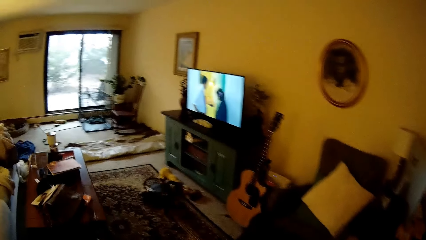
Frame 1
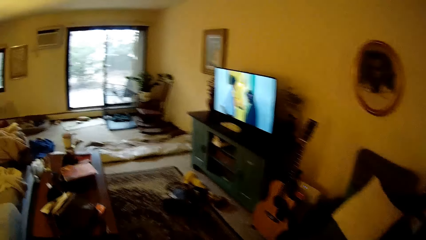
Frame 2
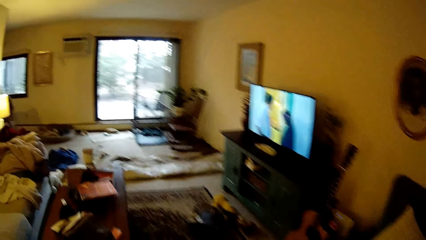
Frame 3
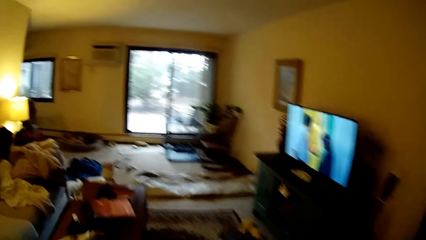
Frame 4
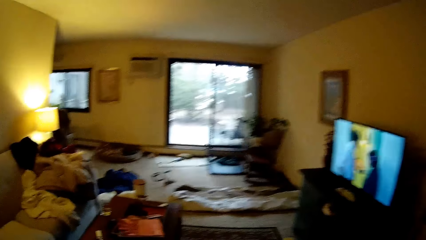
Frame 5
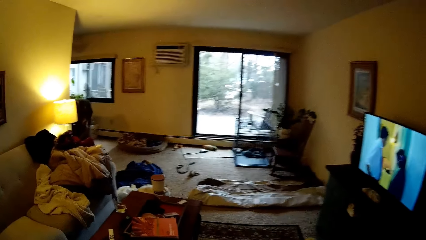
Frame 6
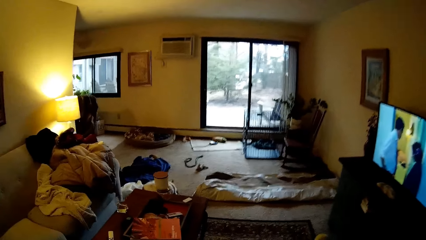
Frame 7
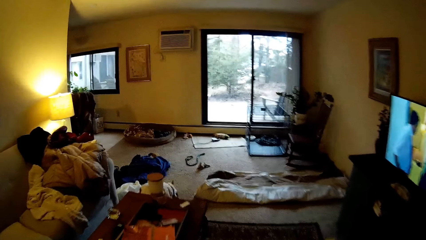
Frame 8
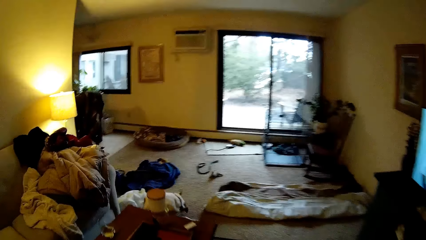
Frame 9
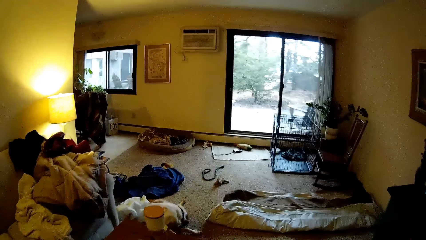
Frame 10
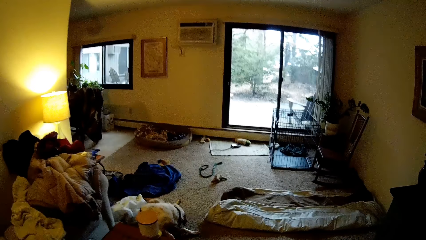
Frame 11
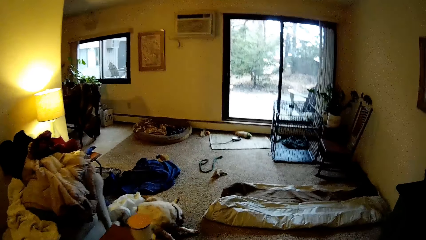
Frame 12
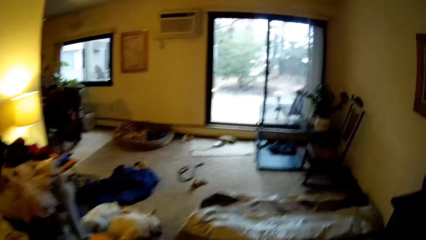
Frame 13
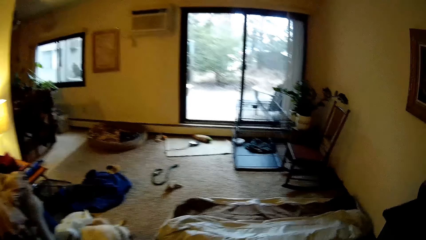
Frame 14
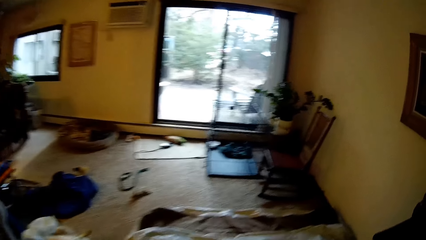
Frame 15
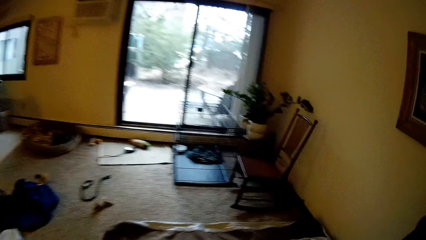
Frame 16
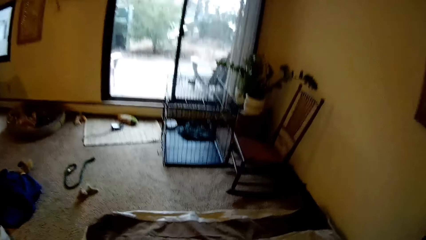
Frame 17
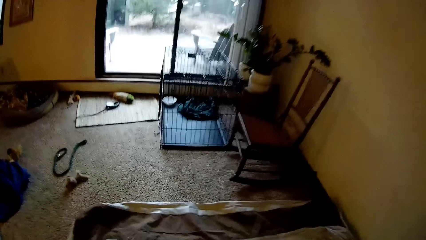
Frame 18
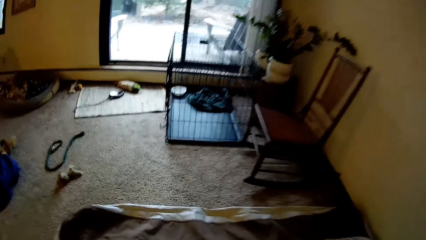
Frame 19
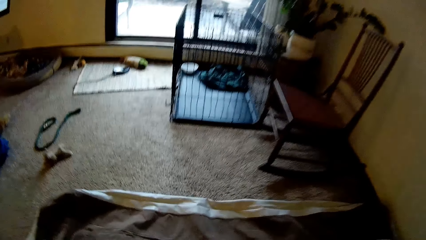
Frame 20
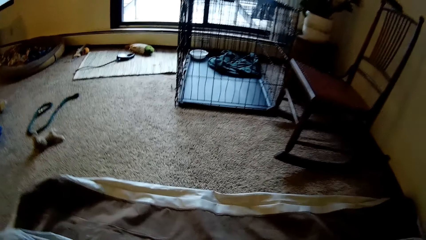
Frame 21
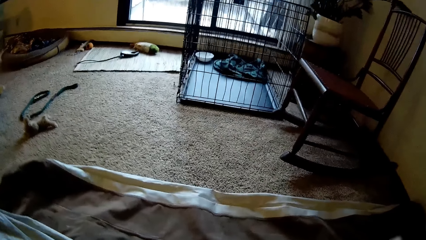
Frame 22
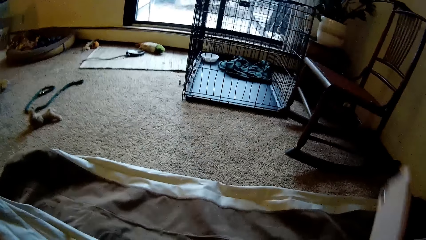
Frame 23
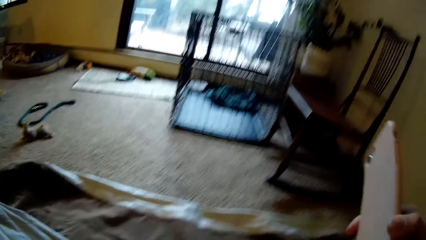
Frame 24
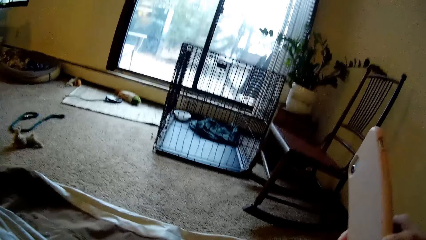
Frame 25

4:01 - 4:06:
The camera wearer bends down.

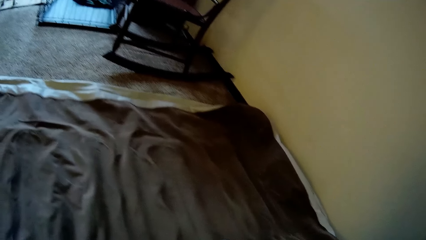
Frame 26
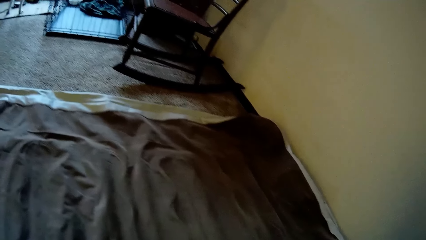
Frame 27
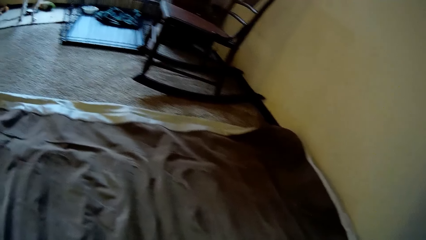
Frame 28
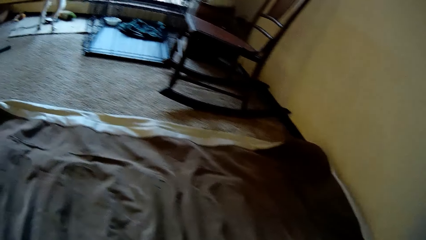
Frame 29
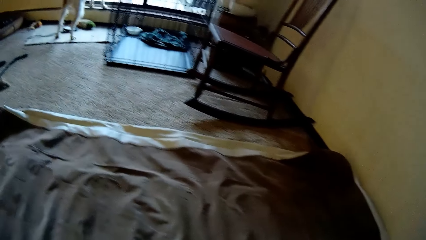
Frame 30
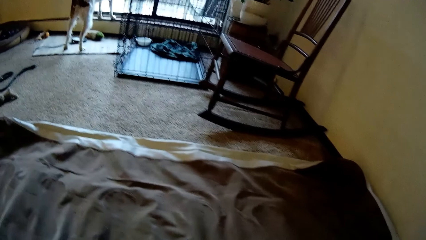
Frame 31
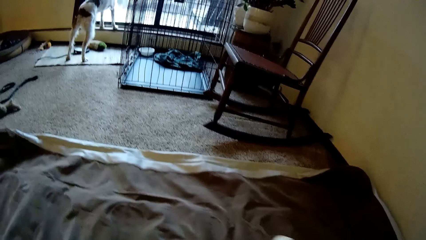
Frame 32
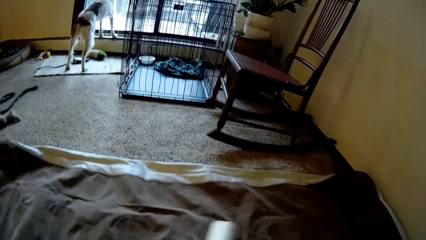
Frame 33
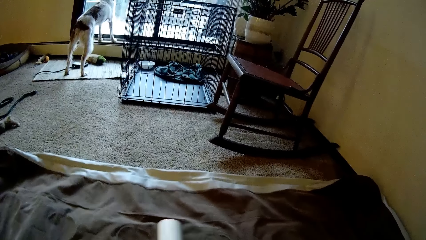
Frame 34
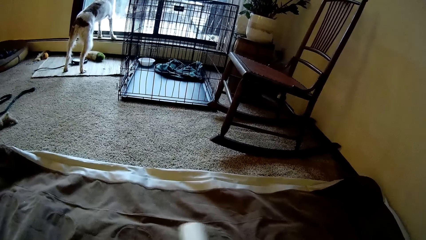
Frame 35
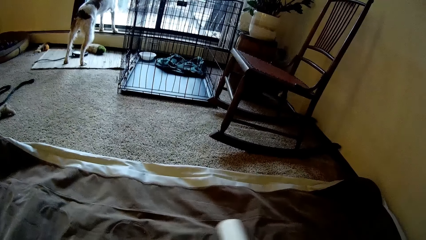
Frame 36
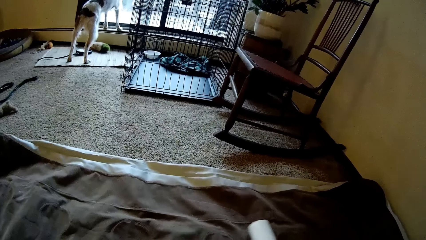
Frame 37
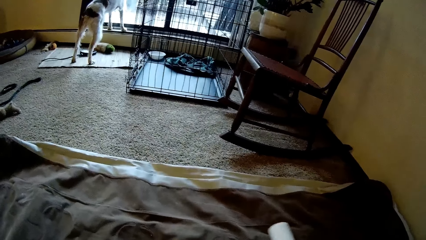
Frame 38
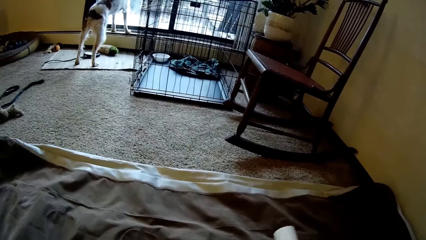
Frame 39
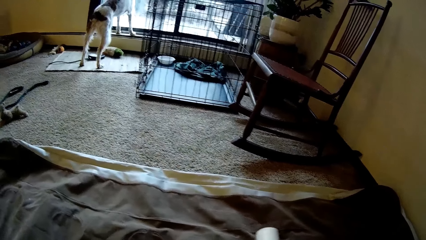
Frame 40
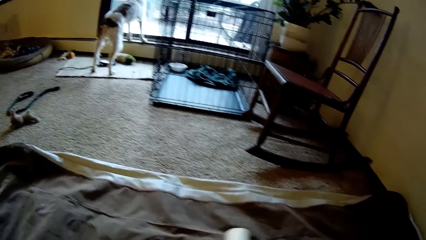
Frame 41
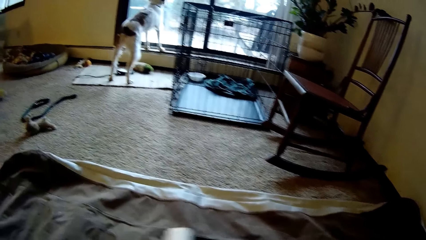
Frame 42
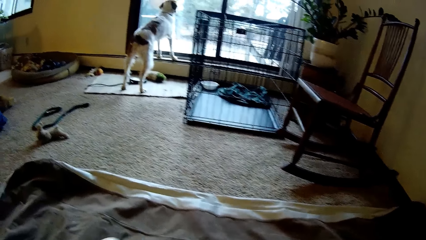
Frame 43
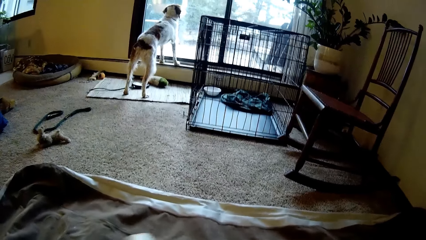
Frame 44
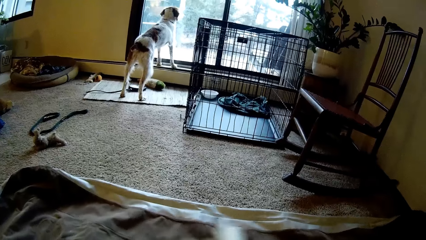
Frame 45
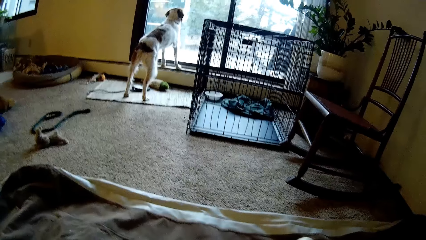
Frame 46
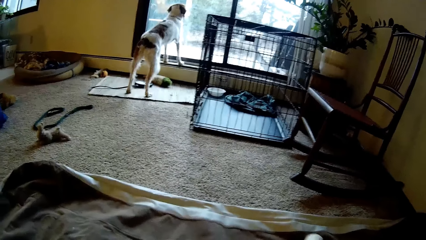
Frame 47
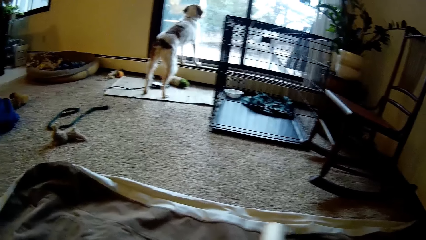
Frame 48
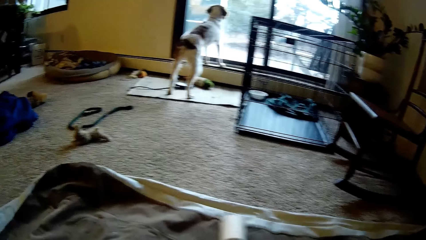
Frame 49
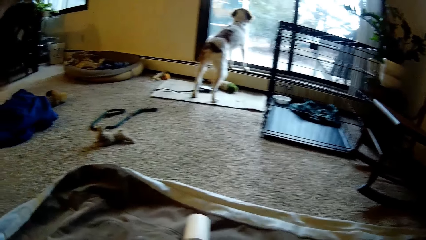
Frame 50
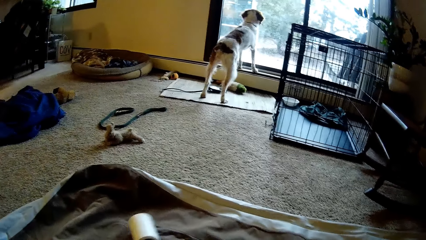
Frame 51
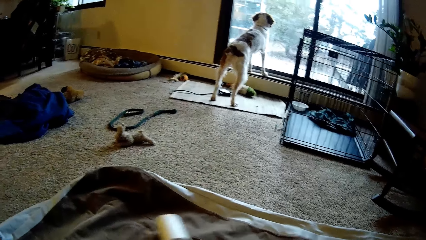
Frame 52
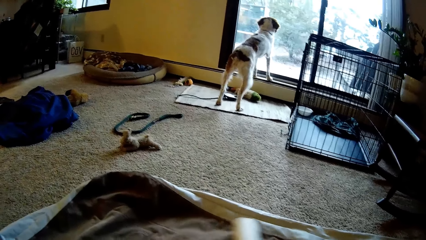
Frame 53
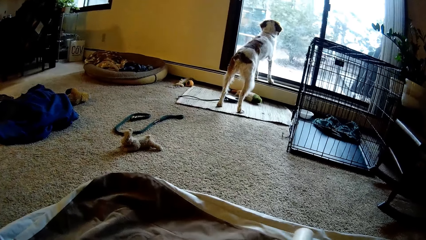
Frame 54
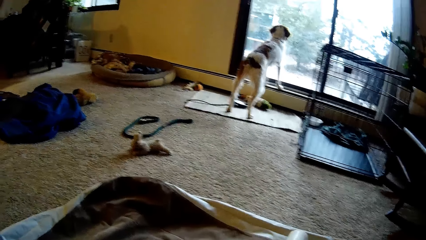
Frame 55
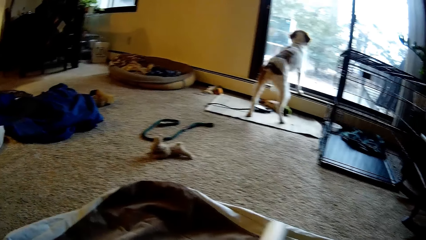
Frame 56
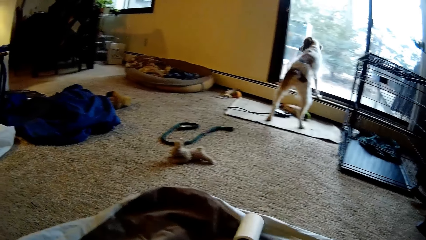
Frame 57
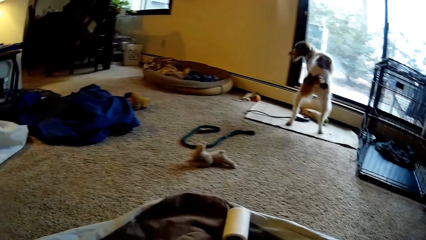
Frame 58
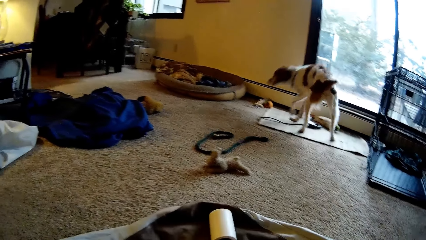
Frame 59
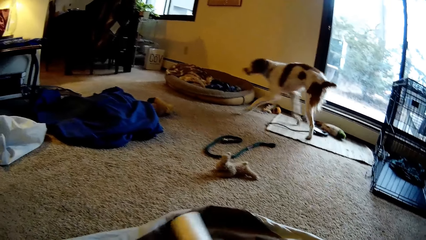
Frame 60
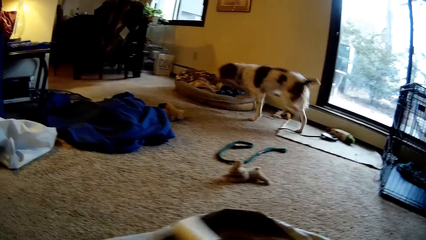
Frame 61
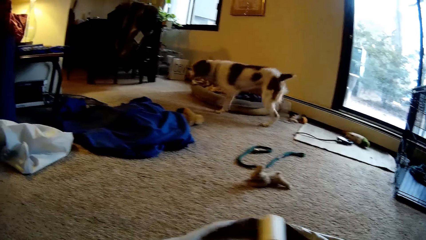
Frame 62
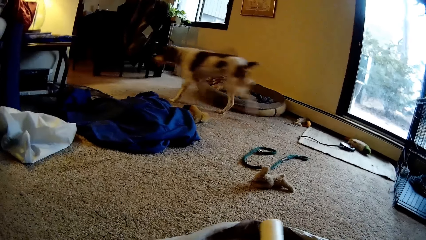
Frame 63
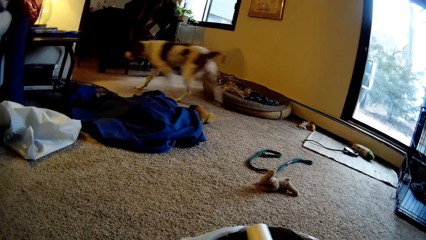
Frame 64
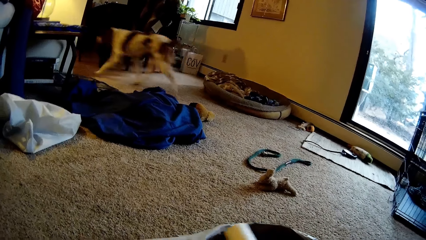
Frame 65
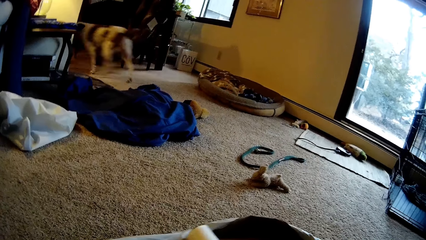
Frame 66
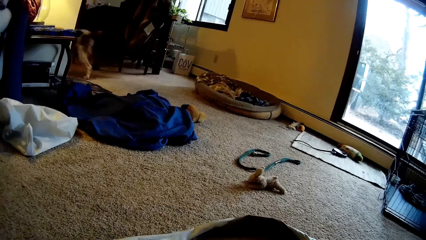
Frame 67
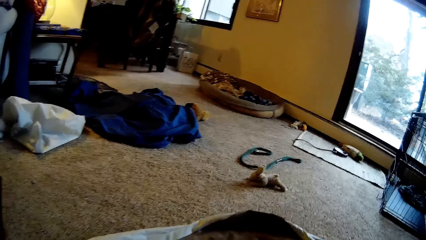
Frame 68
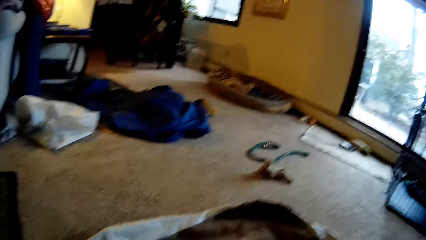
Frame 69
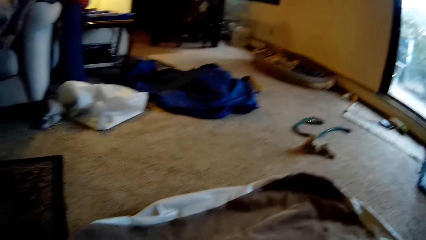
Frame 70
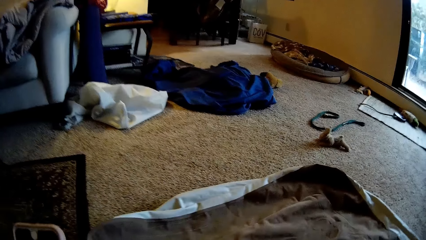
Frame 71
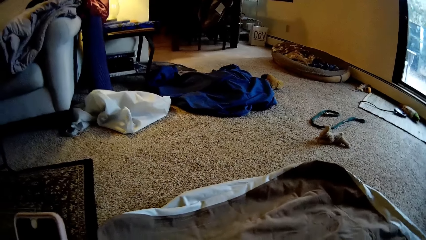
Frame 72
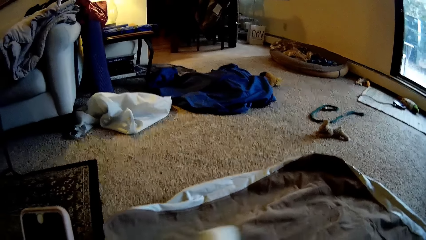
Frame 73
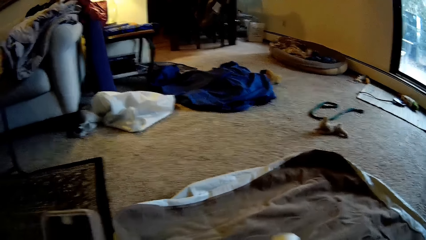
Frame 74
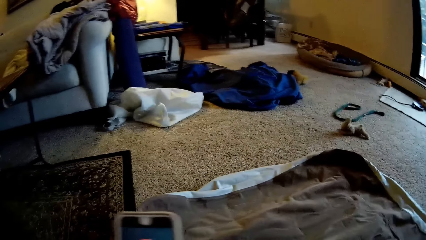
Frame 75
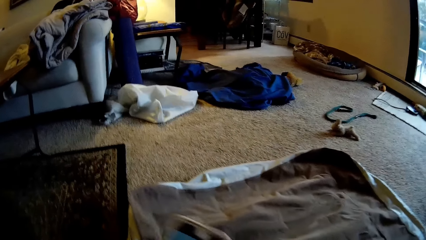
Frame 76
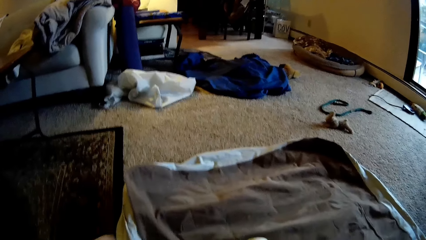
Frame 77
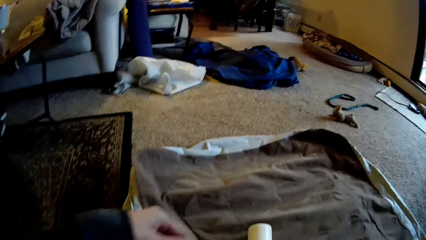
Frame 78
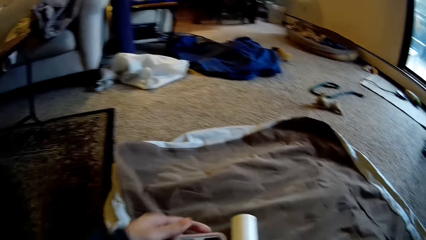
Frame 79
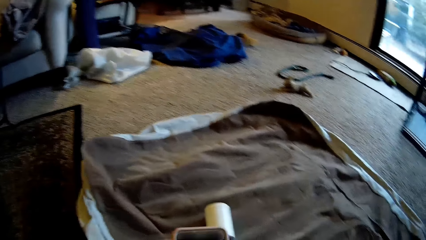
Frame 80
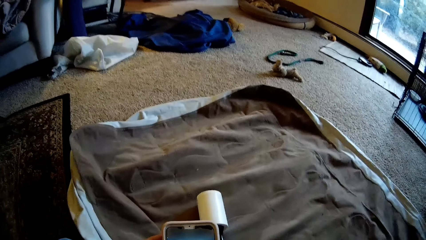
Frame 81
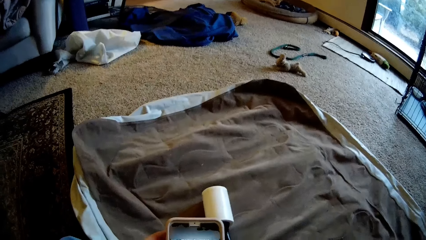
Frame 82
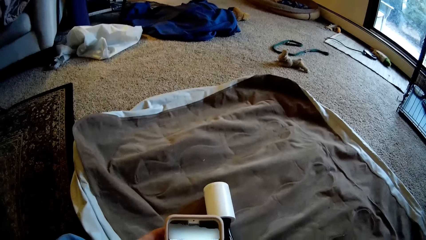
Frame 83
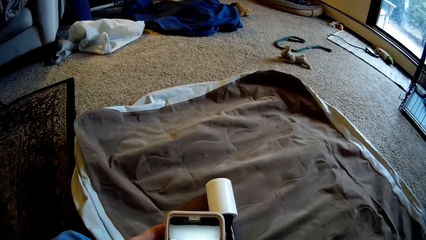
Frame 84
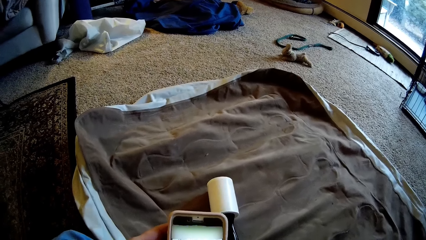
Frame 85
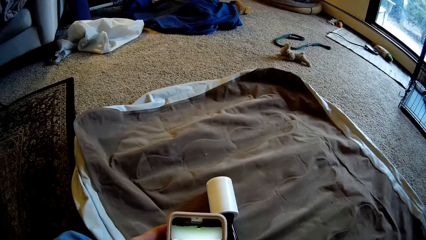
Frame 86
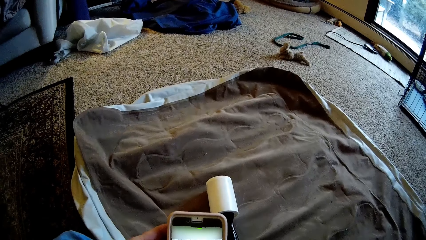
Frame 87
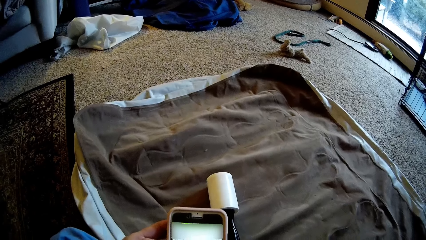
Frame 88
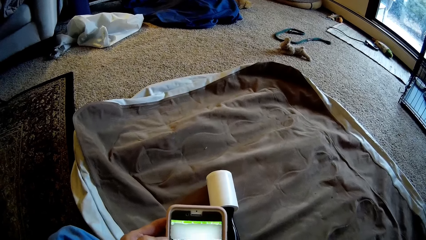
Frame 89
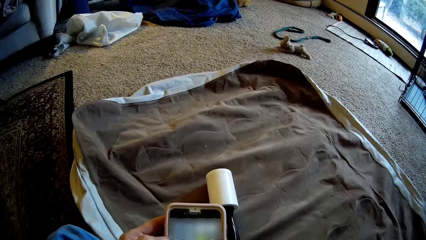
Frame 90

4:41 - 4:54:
The camera wearer rolls the lint roller brush on the blanket with his right hand. He rolls a bedsheet on the floor with the lint roller. He lifts the cell phone up. He presses the phone with his hands.
